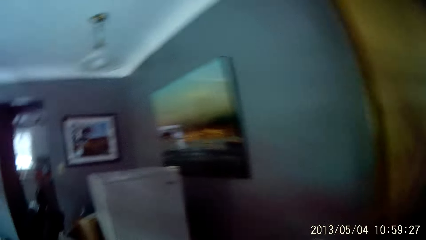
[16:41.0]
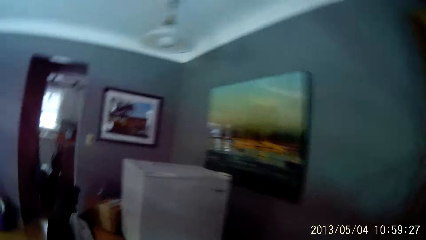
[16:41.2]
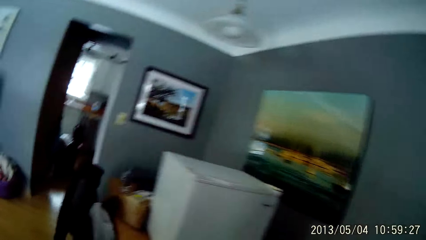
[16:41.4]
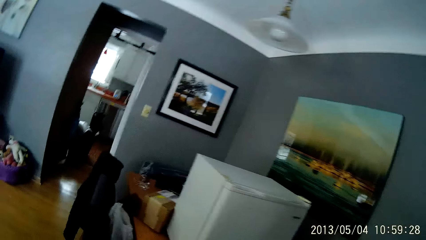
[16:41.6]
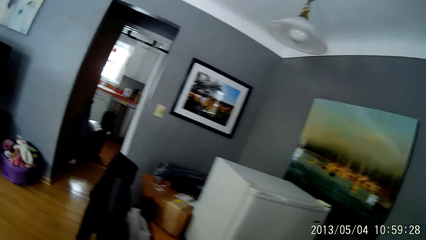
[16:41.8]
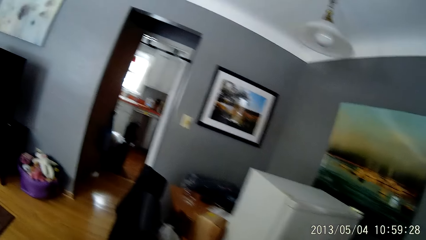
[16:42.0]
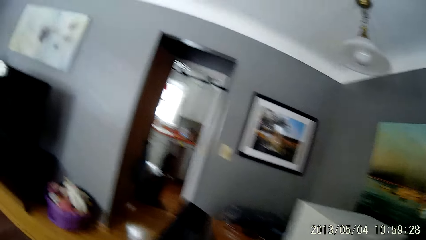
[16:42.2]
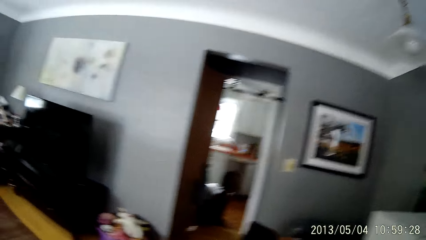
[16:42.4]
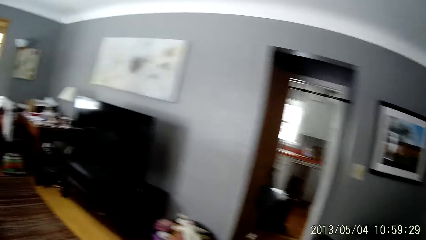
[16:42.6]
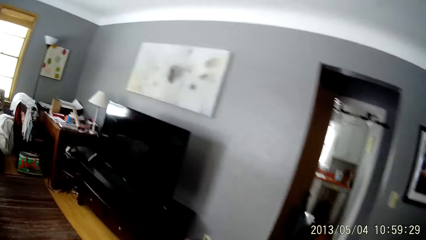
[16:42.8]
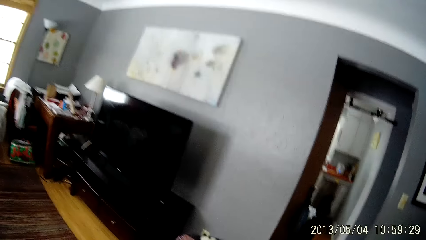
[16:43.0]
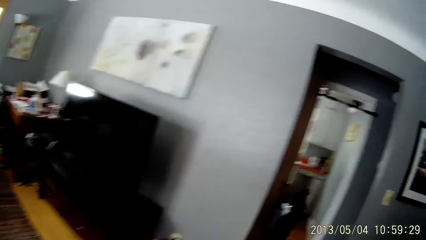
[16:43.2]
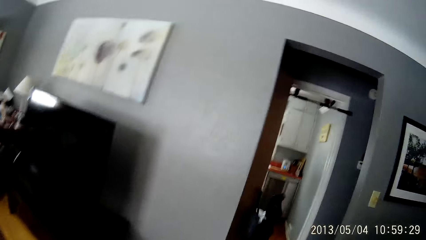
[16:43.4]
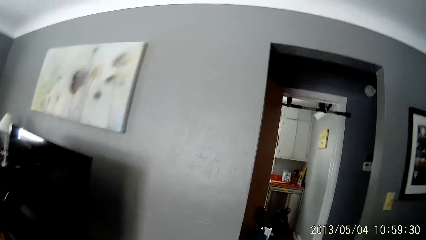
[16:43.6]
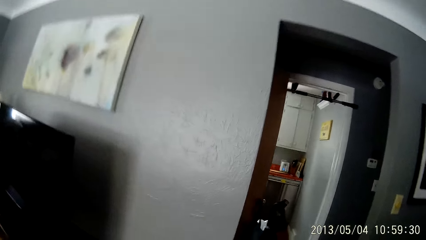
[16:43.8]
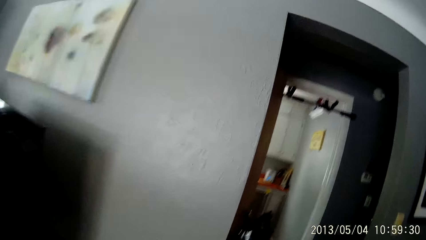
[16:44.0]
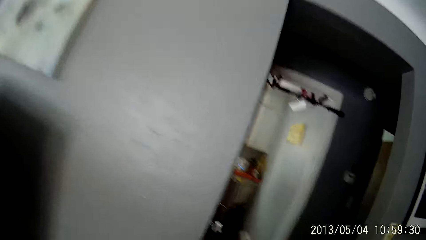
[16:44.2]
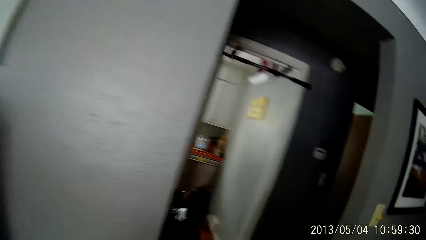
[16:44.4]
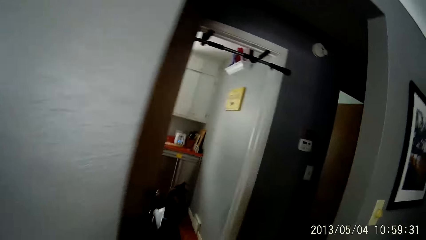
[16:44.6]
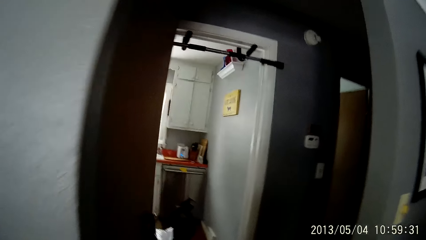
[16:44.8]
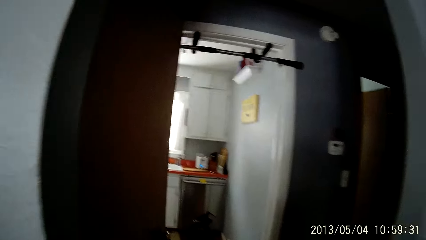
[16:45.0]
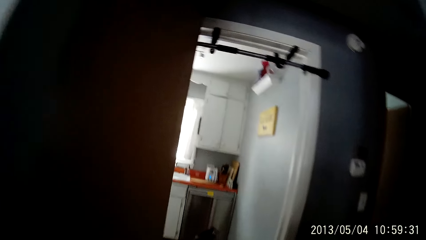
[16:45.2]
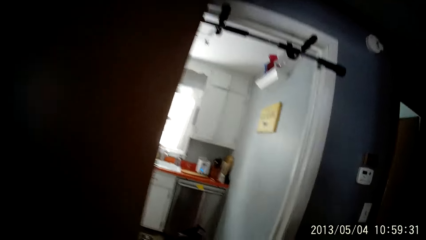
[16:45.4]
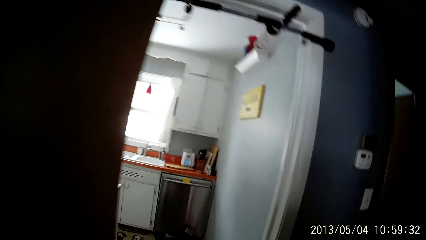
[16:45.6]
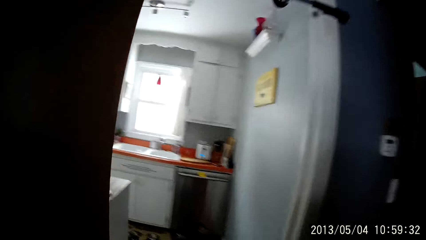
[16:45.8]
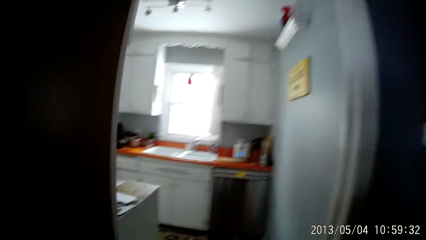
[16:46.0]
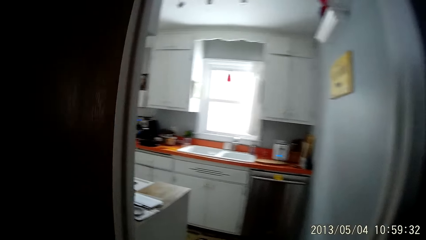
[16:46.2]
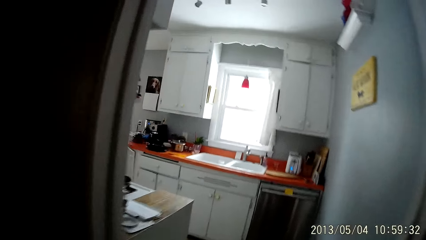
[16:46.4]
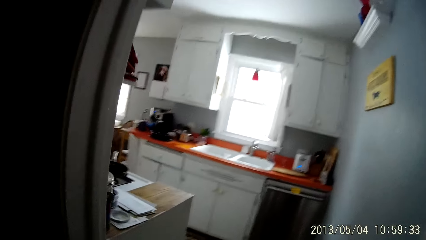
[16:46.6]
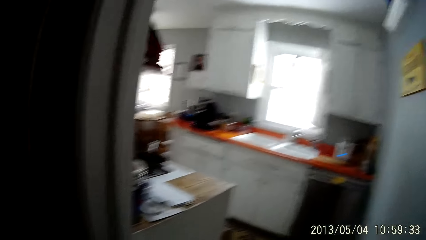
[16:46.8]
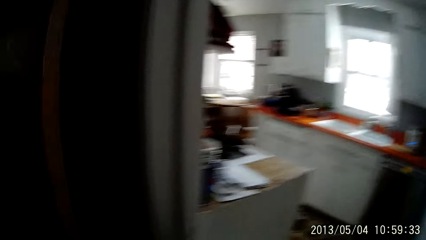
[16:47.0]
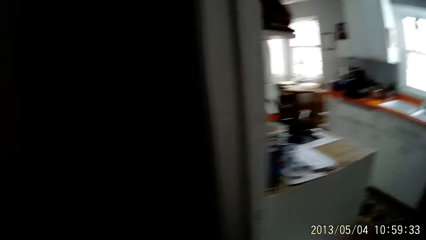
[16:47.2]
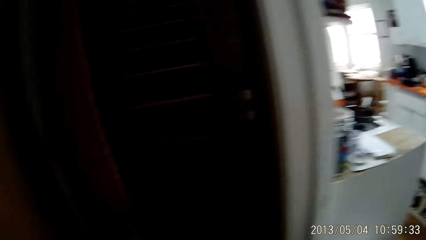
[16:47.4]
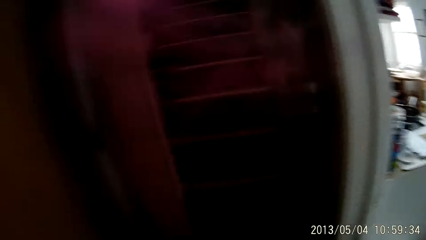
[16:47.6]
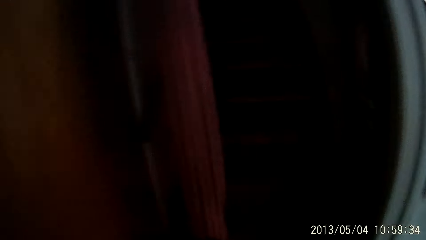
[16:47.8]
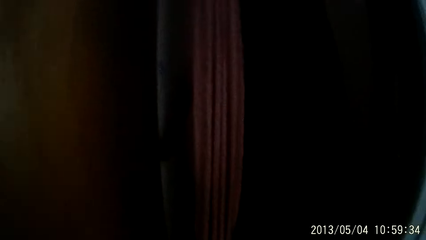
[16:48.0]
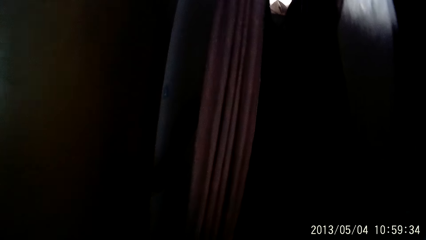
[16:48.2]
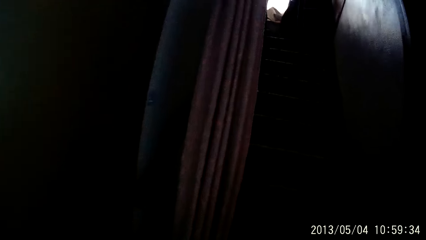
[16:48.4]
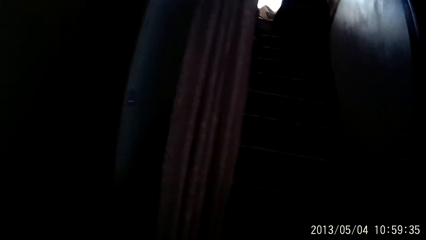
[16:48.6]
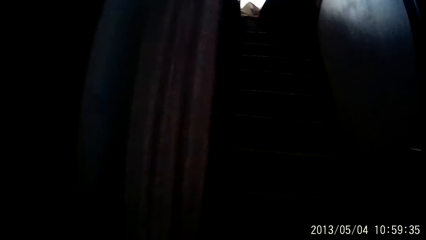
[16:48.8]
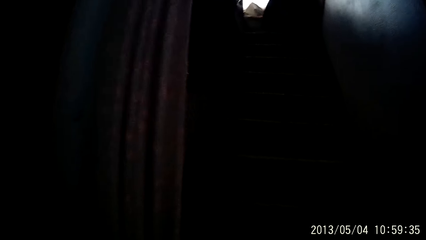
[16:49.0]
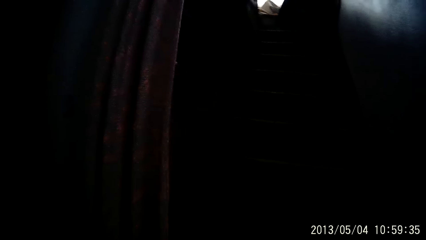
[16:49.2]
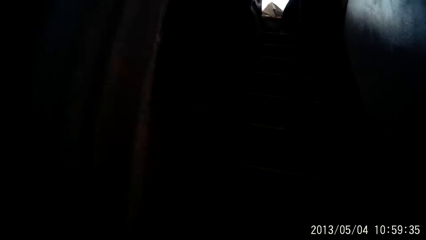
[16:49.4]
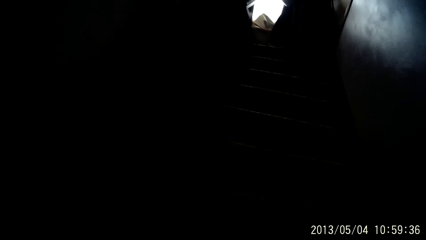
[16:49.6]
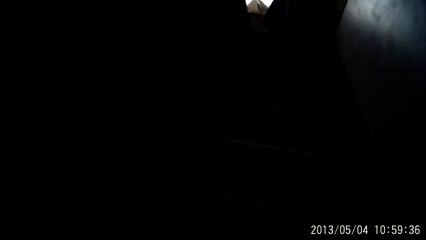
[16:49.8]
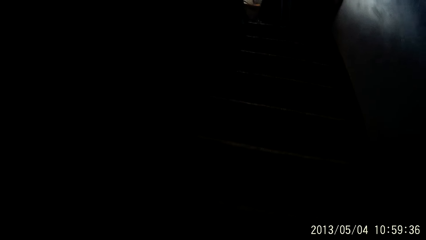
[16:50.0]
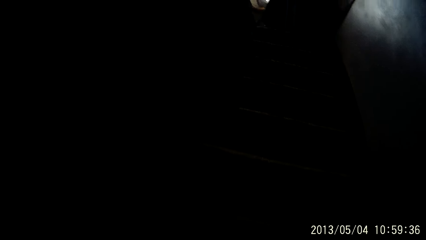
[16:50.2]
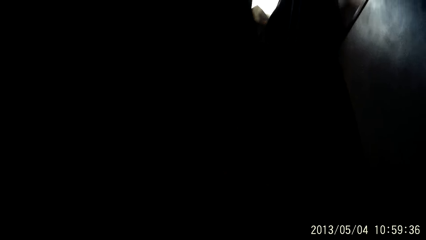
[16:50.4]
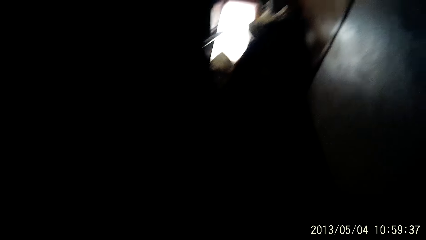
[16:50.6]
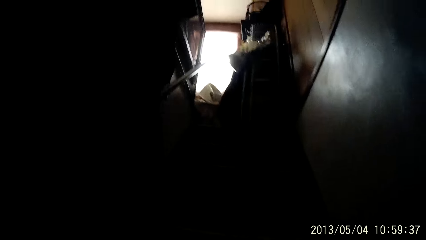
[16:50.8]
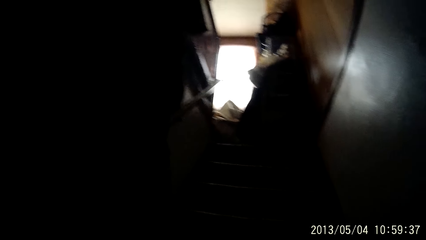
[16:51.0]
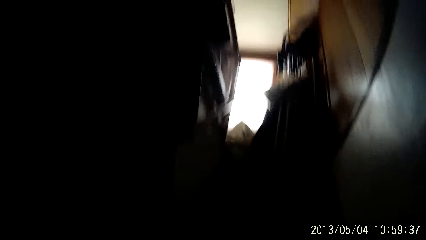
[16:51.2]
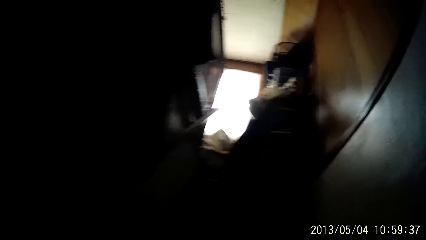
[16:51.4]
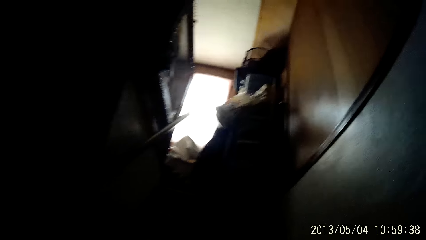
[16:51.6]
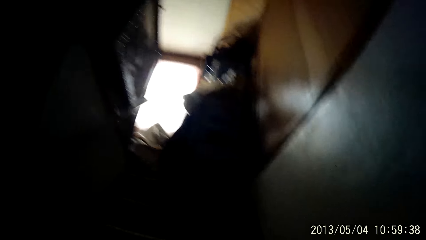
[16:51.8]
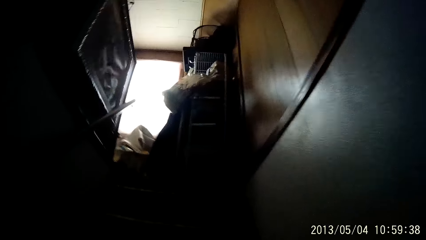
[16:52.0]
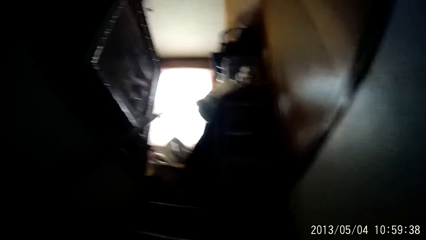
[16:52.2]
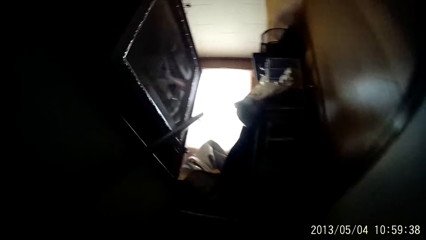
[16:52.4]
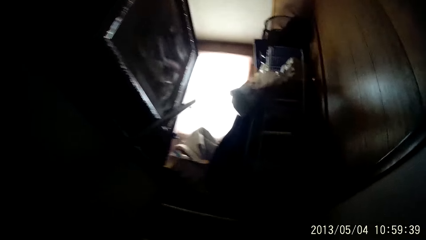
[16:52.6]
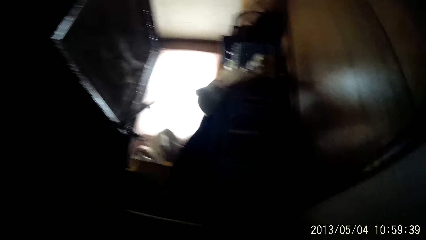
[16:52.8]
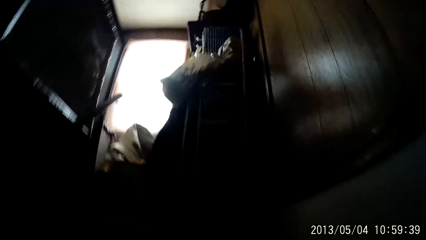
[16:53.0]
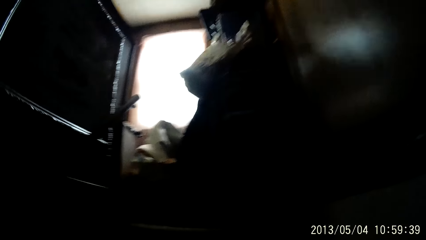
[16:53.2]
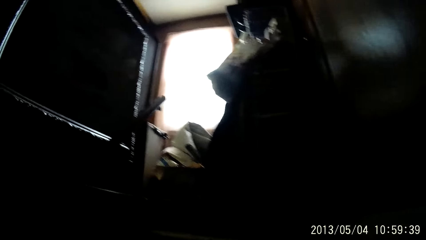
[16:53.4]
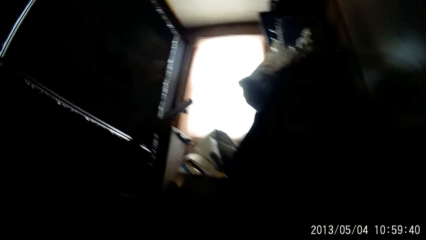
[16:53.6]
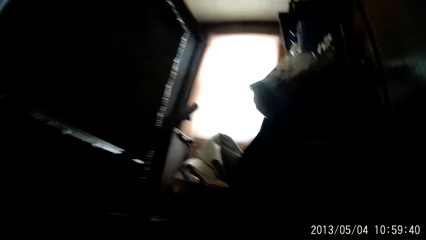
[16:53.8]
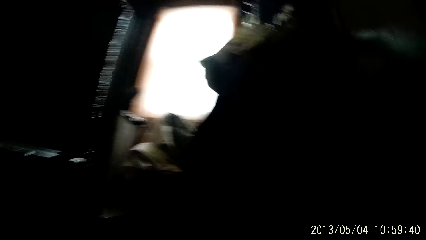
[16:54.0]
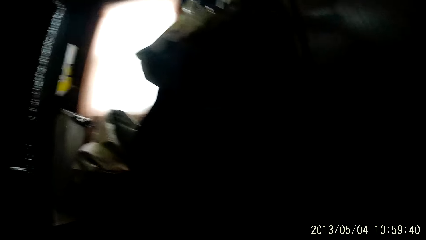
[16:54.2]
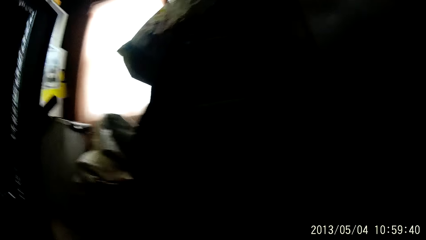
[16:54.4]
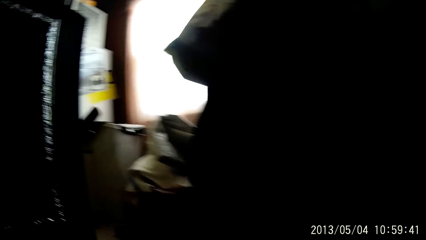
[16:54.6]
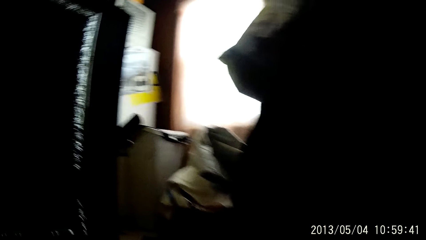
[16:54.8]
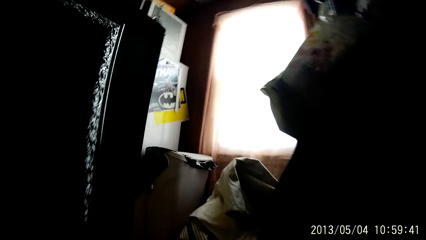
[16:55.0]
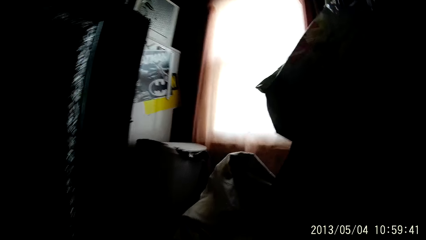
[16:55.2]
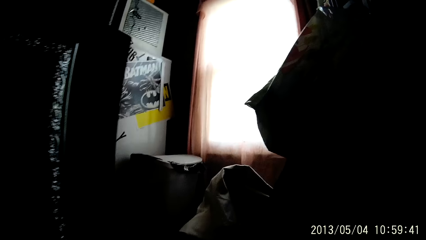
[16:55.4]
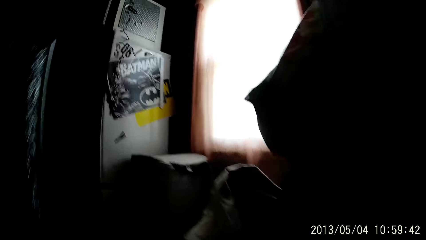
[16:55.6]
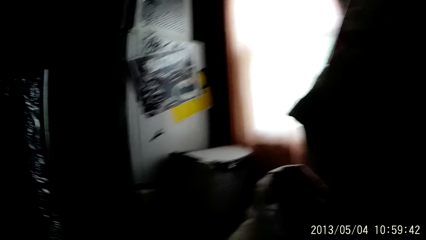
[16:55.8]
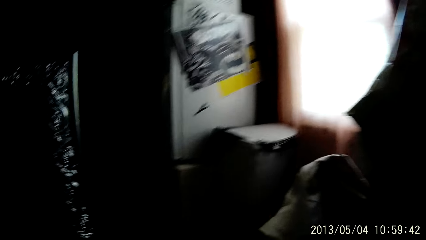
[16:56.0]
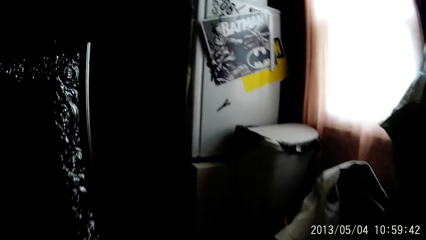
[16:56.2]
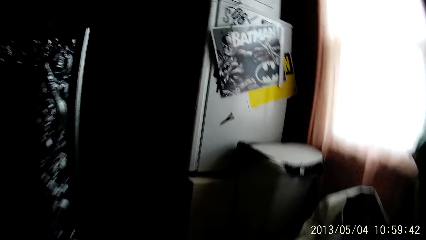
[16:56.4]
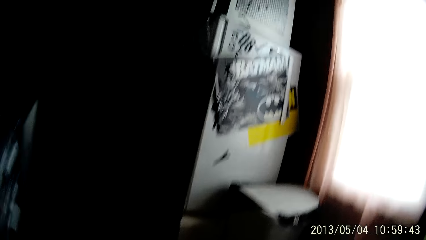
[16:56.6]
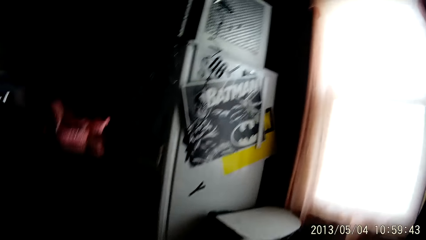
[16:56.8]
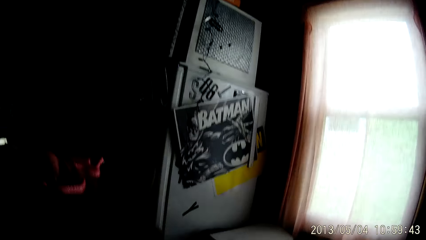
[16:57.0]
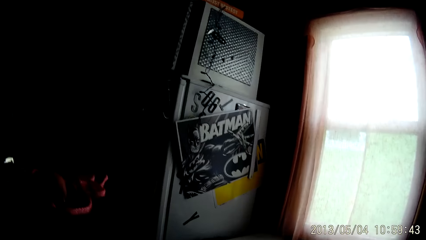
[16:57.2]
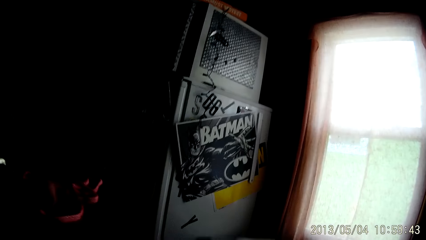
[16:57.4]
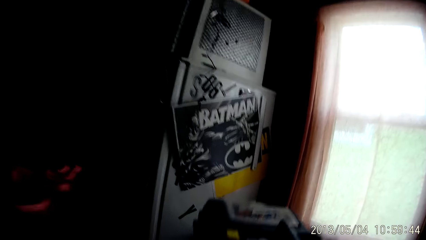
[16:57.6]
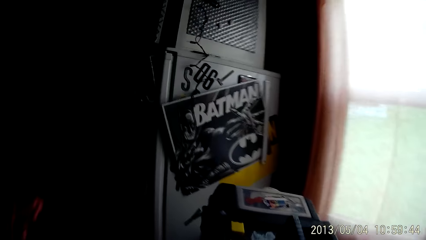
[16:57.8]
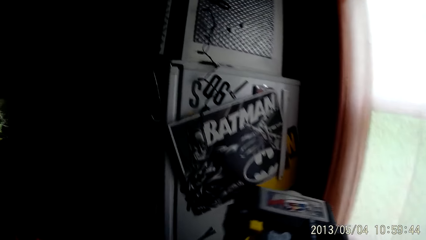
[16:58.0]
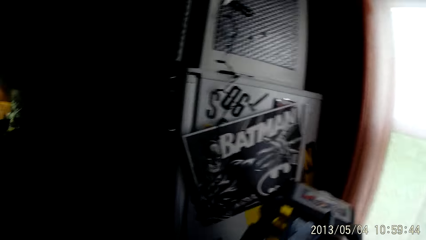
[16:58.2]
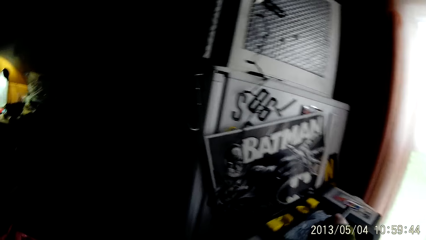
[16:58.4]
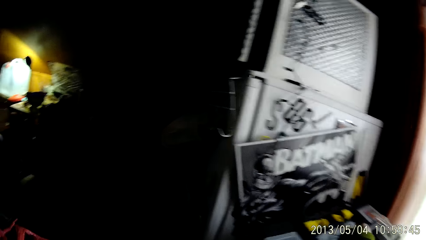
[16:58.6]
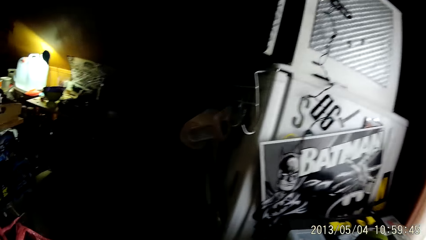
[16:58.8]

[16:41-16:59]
The camera wearer looks around. They walk into the lobby. They walk around. They climb up the staircase. They walk around repeatedly.
